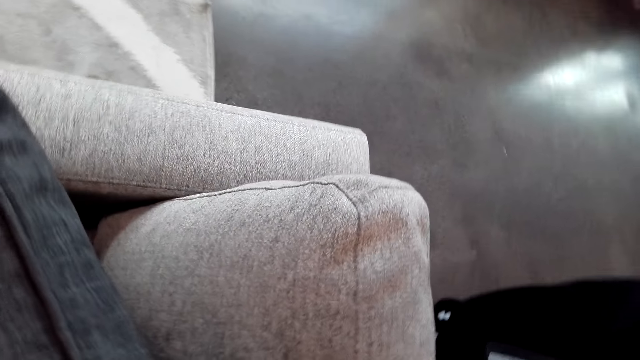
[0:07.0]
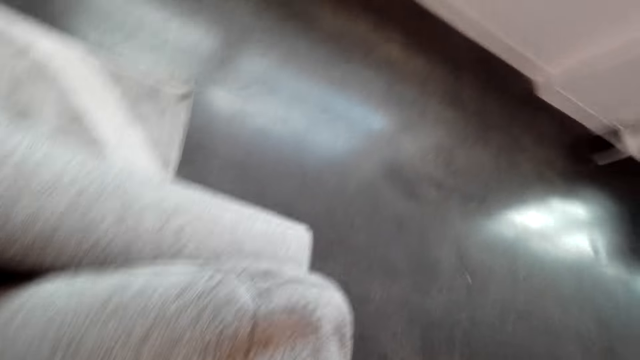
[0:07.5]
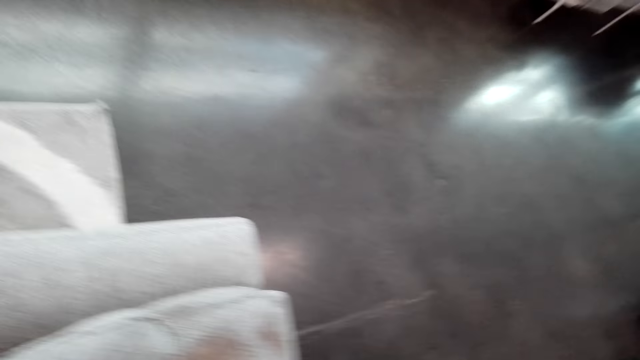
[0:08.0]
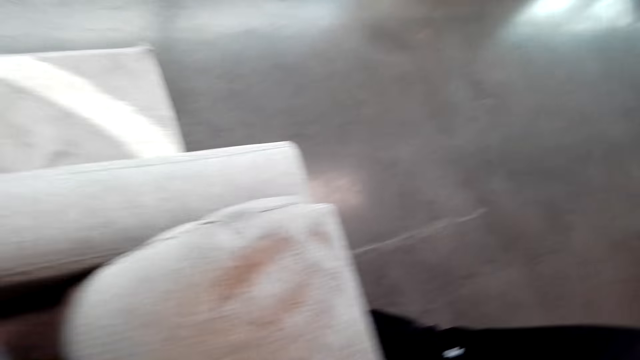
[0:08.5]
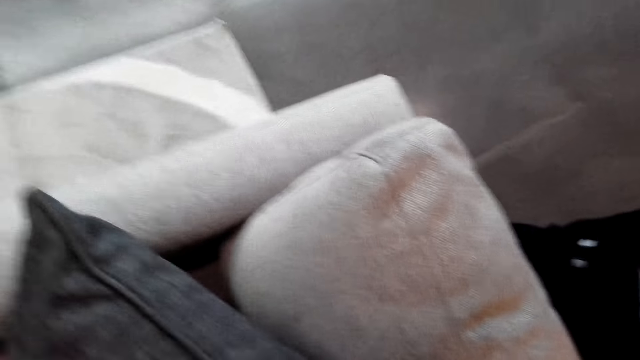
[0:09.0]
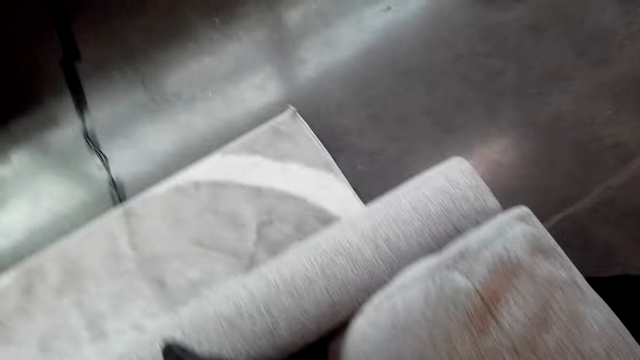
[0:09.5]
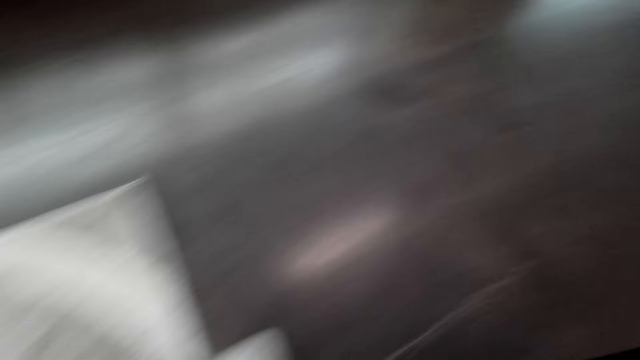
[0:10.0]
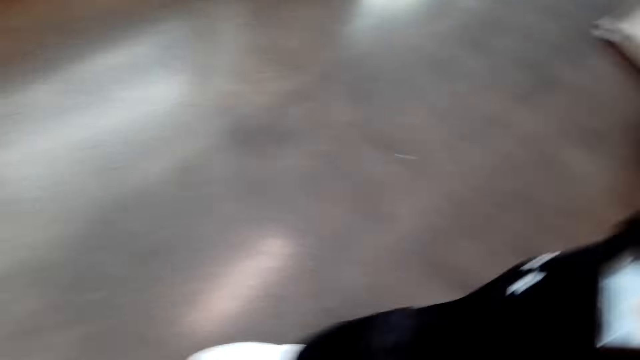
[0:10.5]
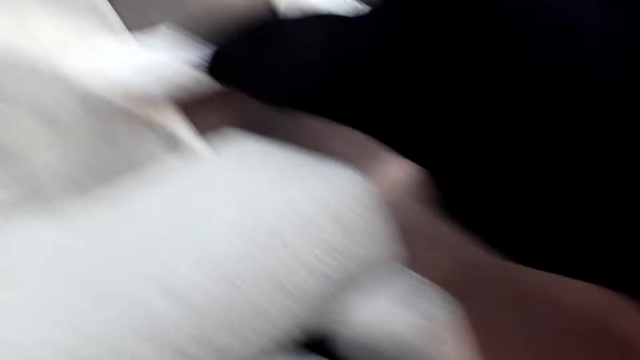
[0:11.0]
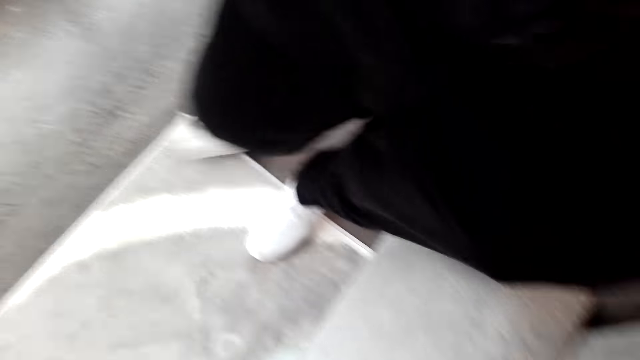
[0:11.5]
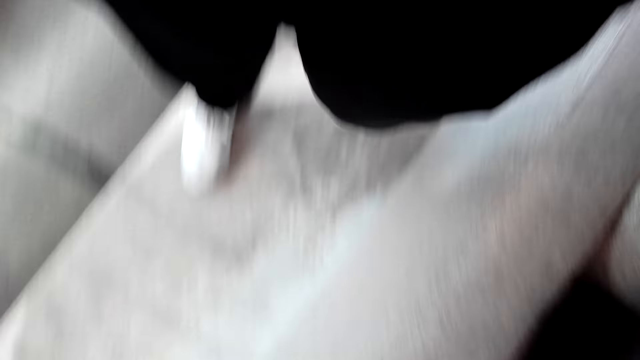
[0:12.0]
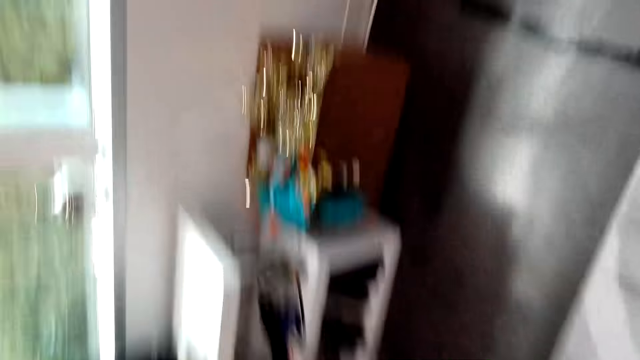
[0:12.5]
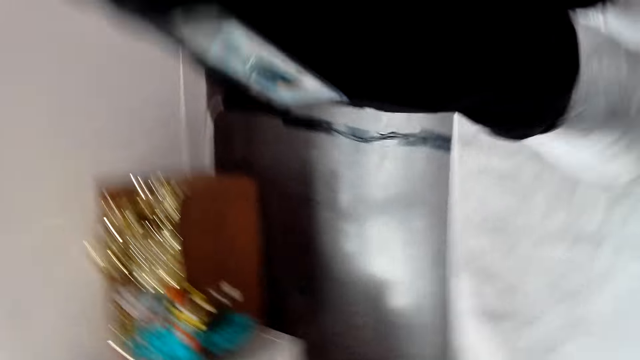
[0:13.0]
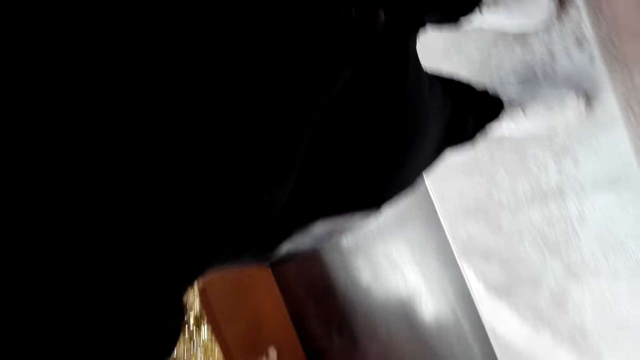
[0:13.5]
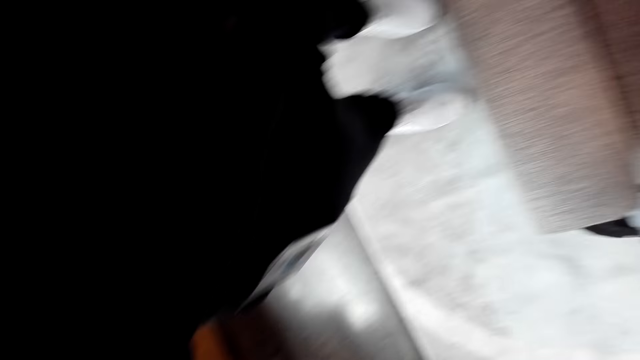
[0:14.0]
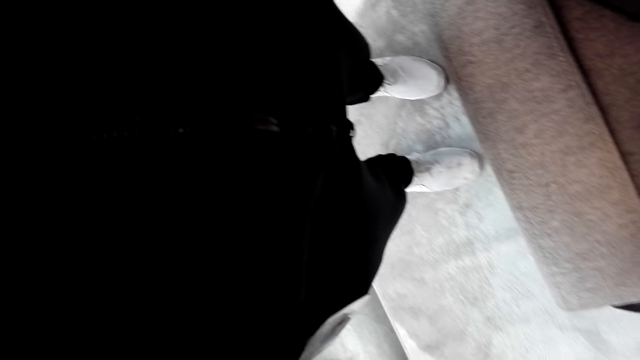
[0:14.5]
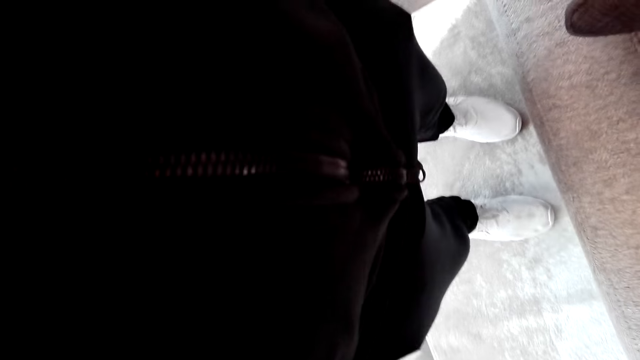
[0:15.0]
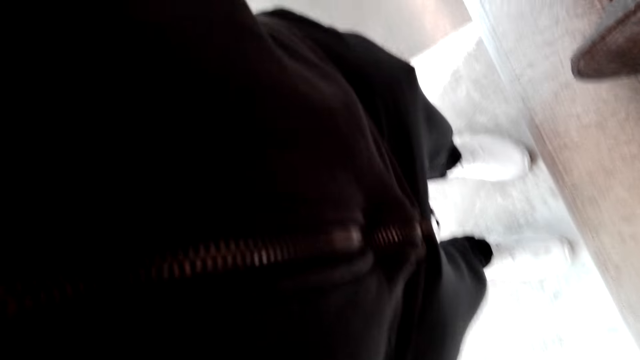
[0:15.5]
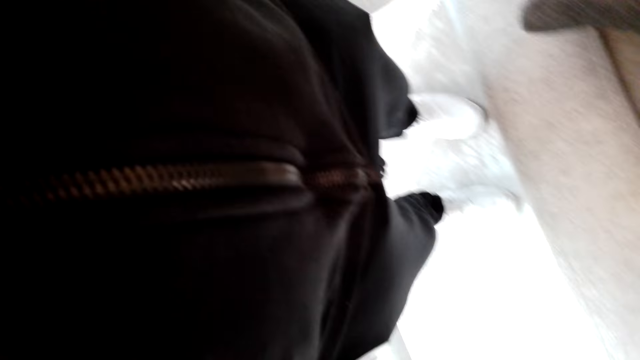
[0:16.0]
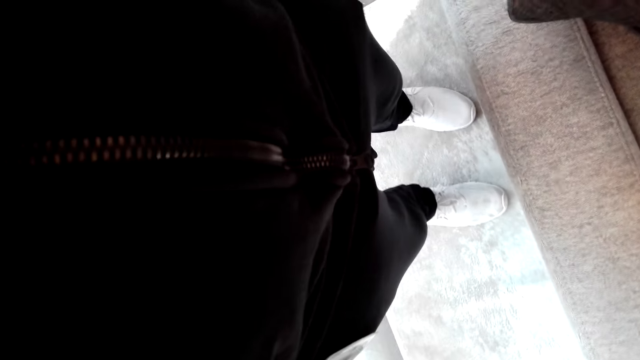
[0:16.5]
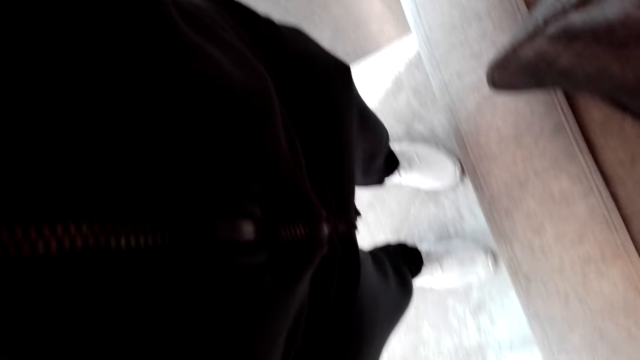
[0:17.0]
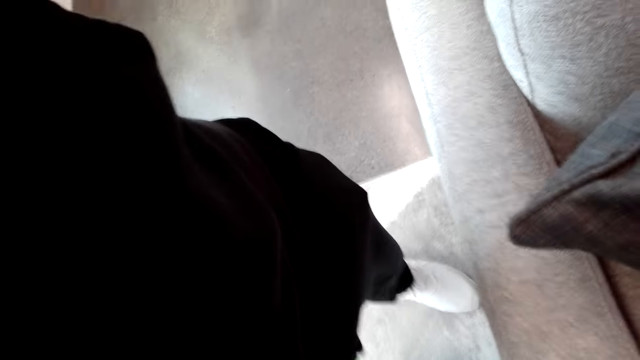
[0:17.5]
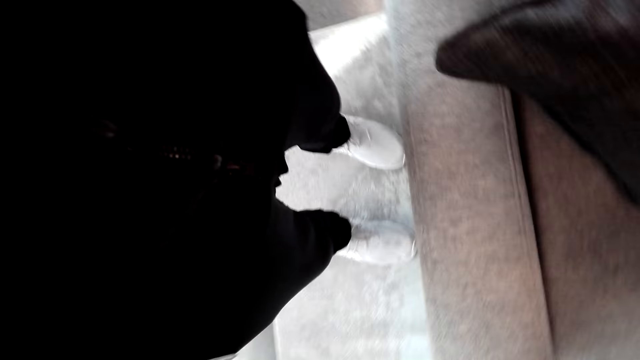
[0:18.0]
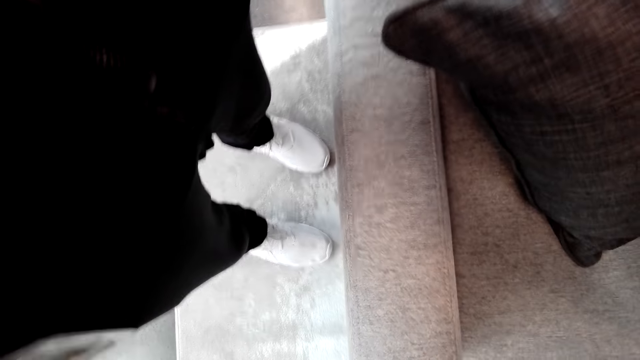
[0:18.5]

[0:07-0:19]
The camera wearer looks at the floor. A man walks in the house. The camera wearer looks at the man's shoes.

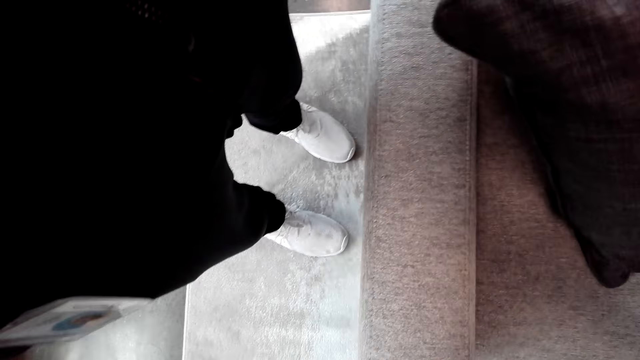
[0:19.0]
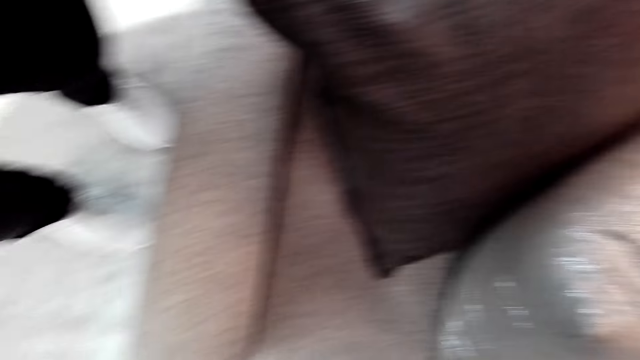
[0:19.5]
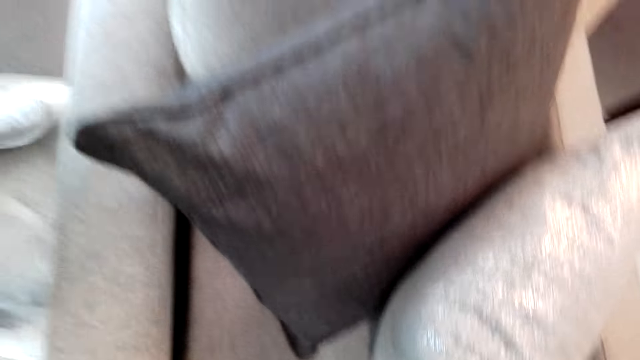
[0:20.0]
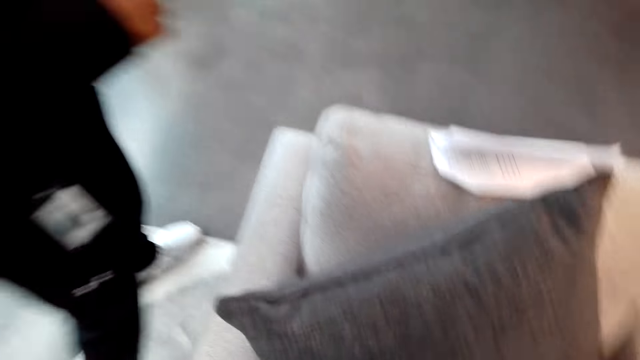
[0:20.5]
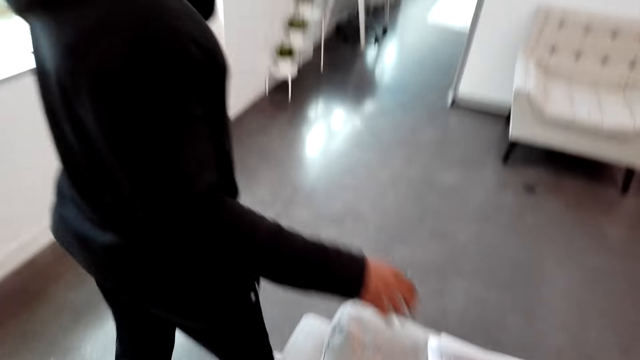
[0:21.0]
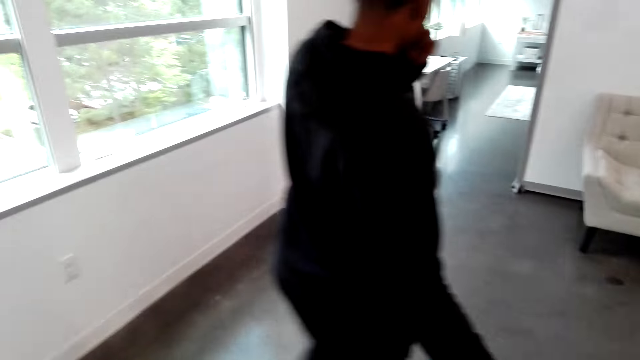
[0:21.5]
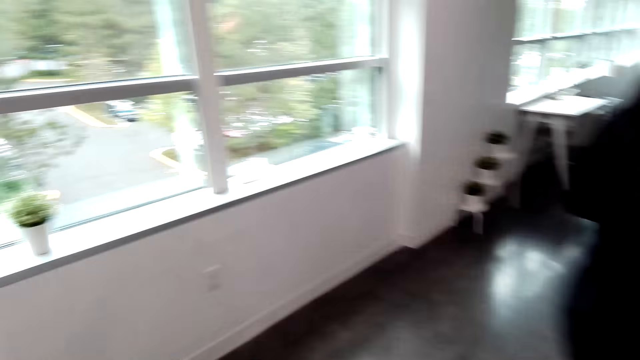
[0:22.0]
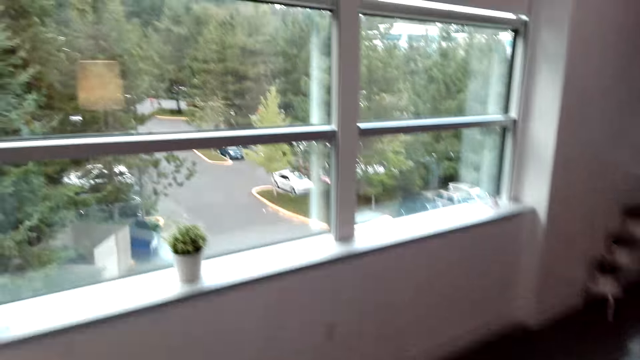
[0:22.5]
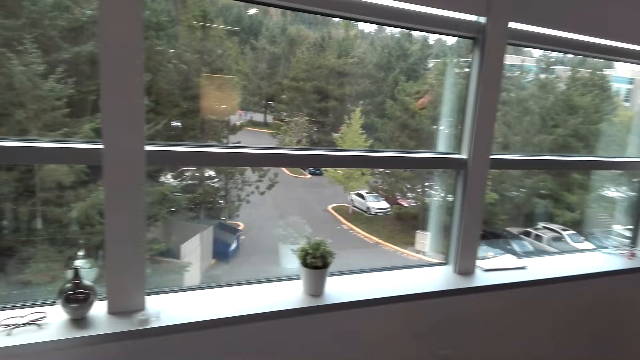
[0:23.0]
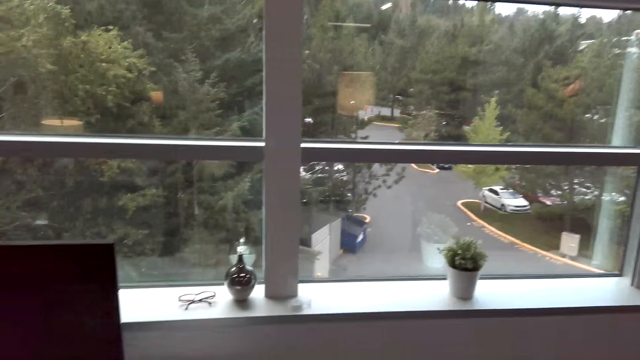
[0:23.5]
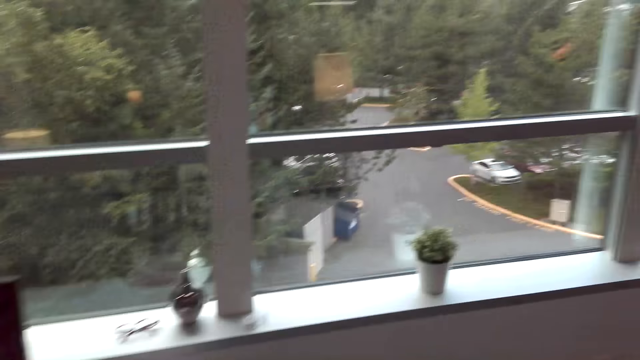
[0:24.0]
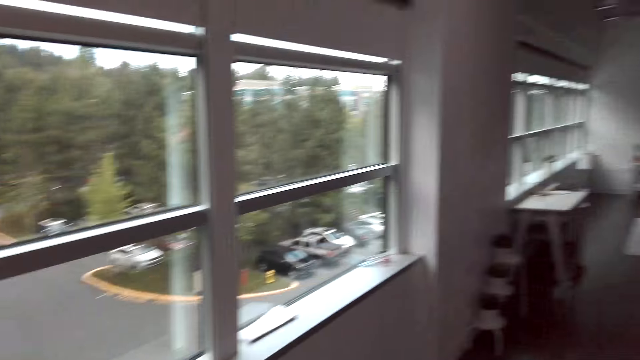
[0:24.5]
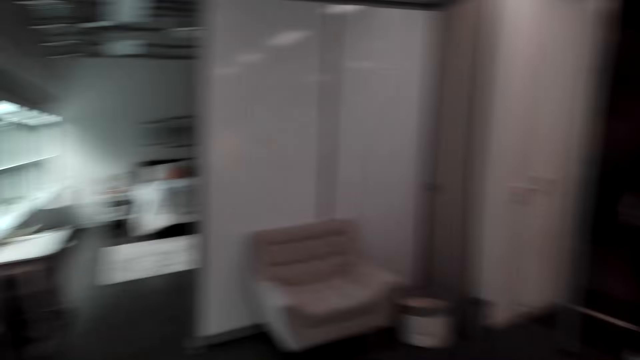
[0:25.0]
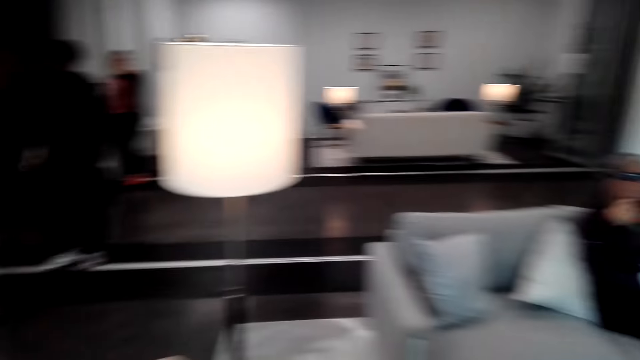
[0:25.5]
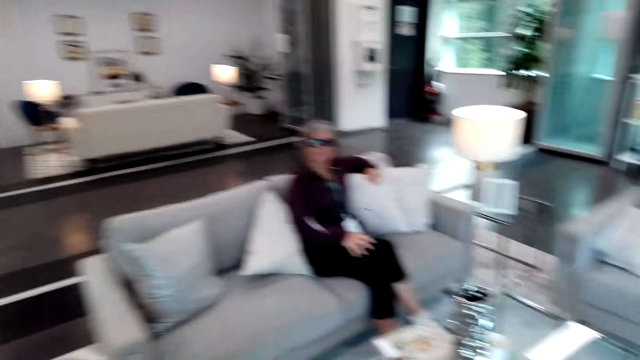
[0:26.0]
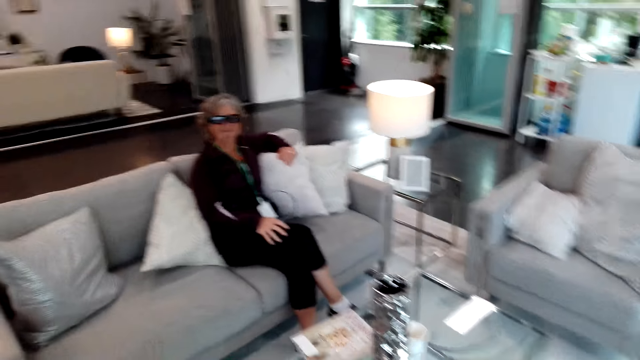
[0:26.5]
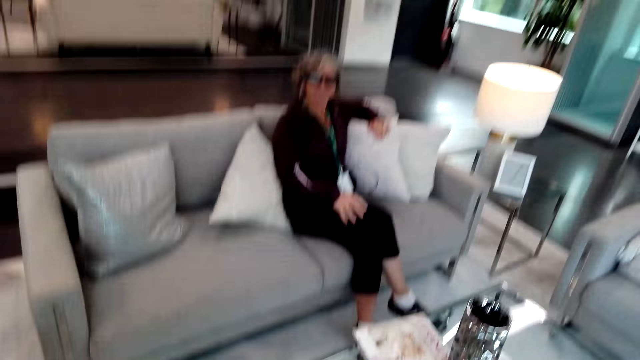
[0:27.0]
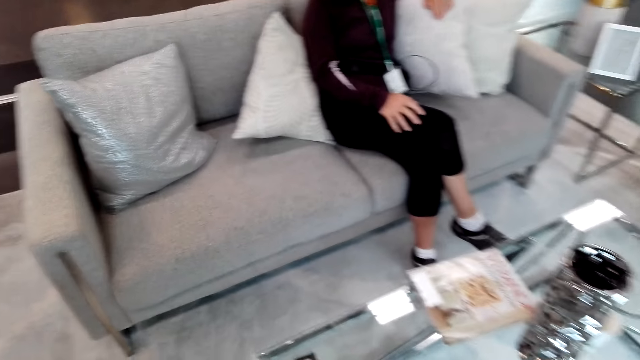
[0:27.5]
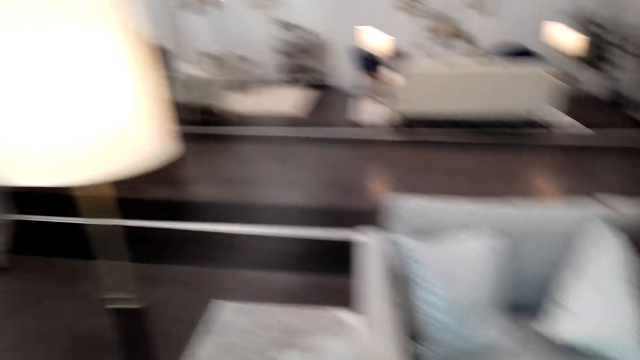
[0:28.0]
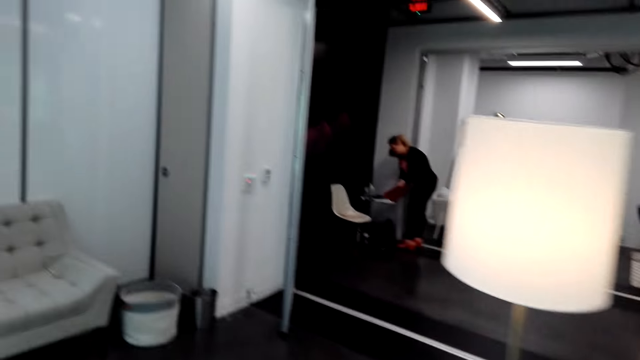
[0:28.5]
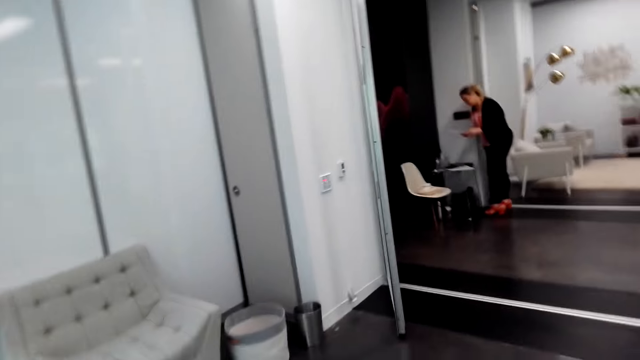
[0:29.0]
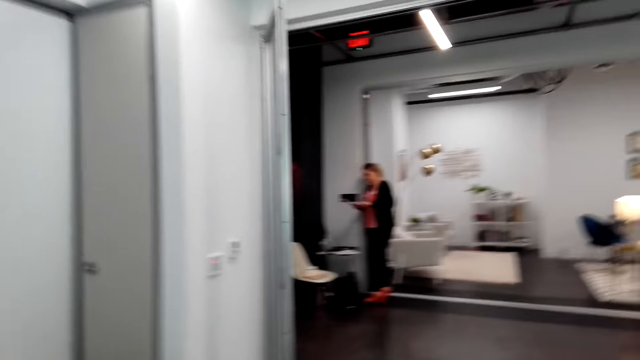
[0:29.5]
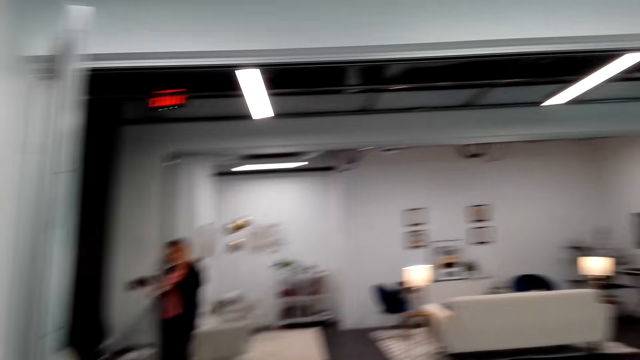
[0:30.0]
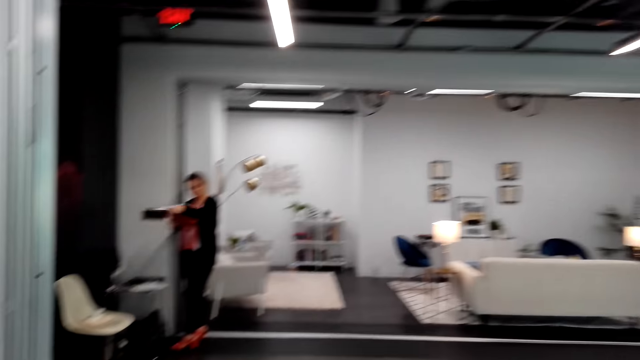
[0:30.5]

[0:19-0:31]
The camera wearer looks around the room. A lady sits on a sofa set. The camera wearer moves the hand. They look at a woman. They walk on the room. Another lady picks something.
